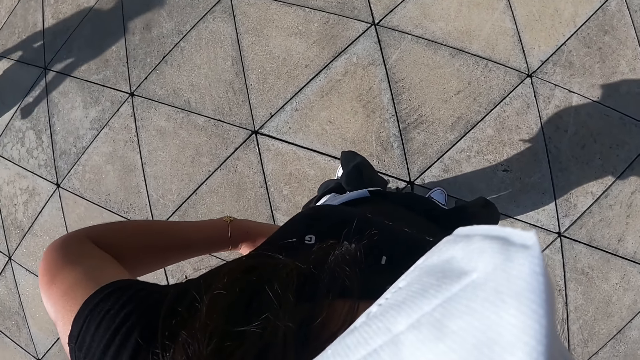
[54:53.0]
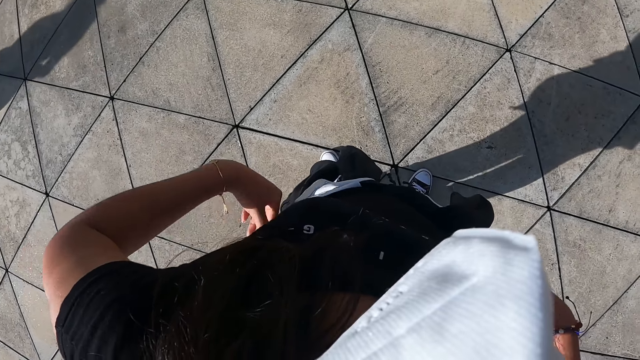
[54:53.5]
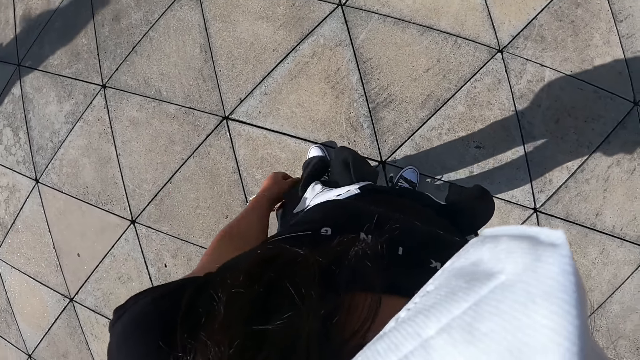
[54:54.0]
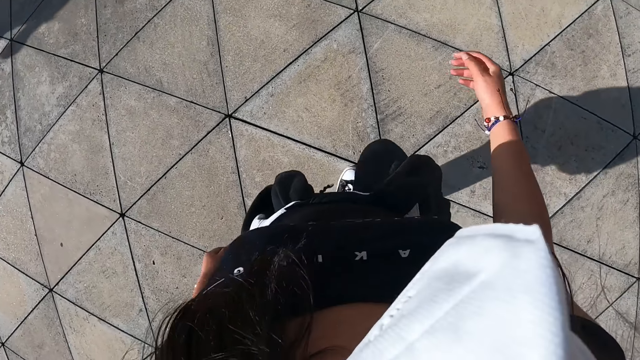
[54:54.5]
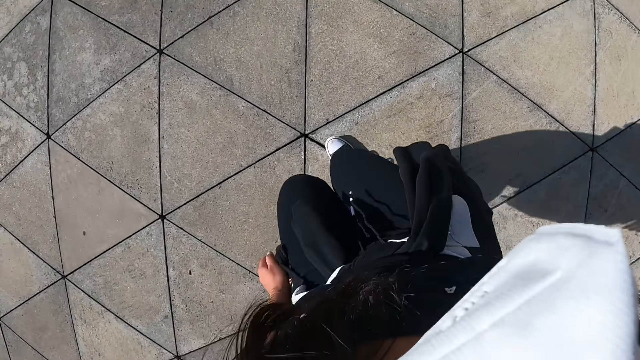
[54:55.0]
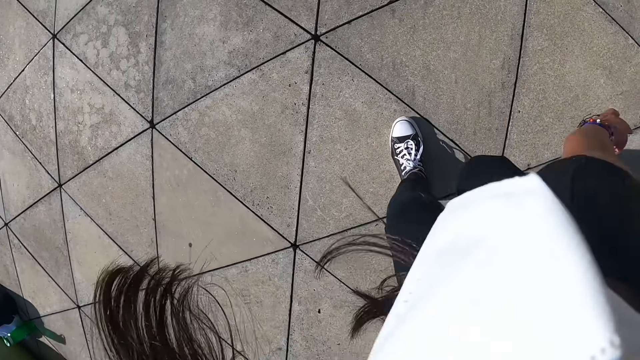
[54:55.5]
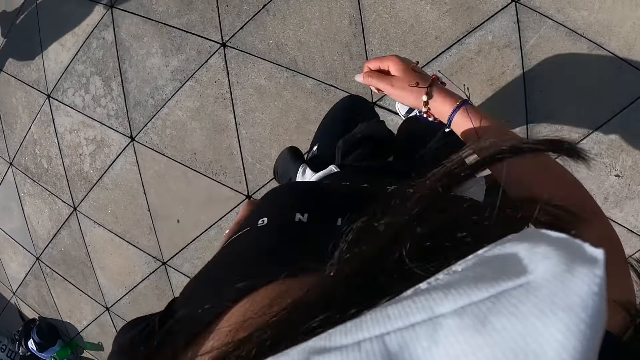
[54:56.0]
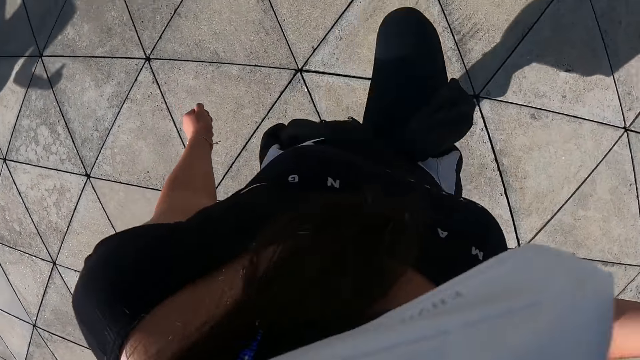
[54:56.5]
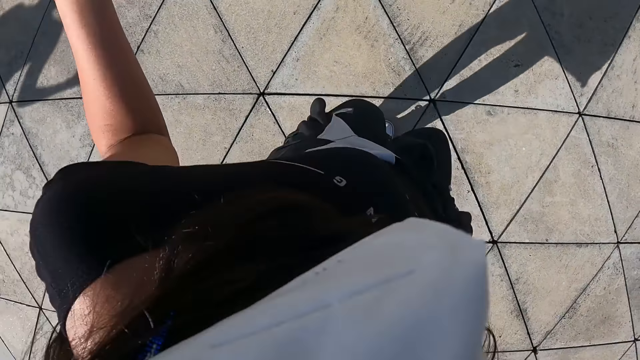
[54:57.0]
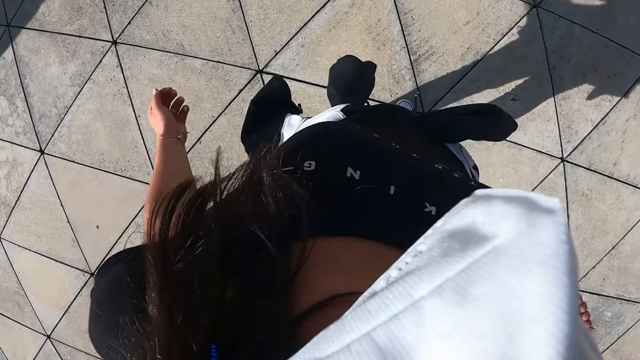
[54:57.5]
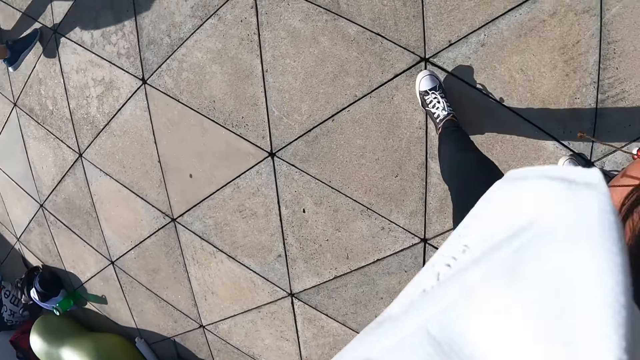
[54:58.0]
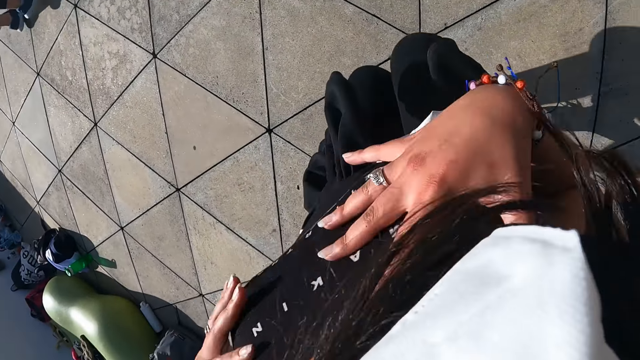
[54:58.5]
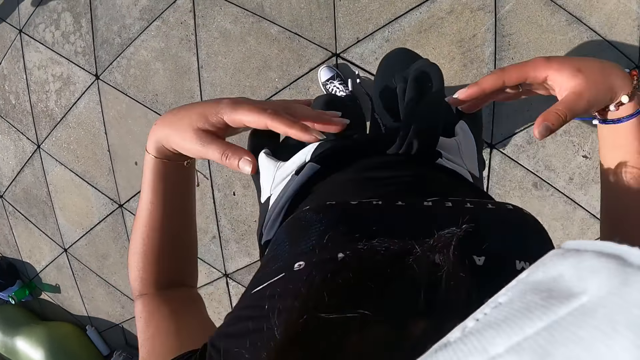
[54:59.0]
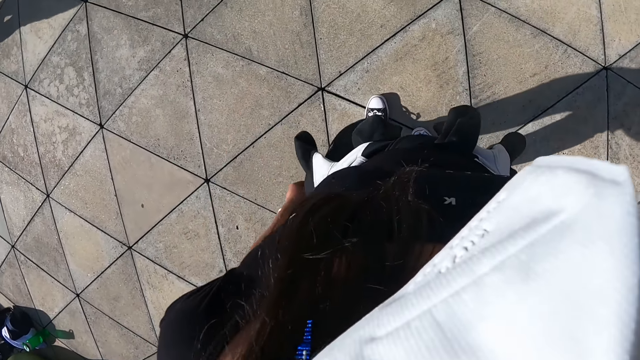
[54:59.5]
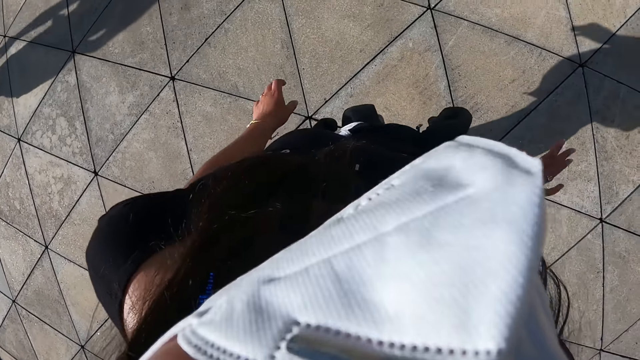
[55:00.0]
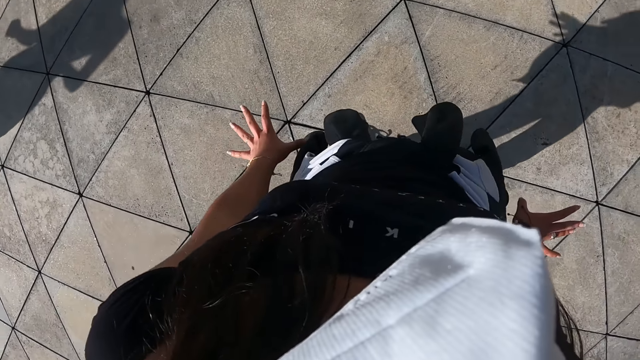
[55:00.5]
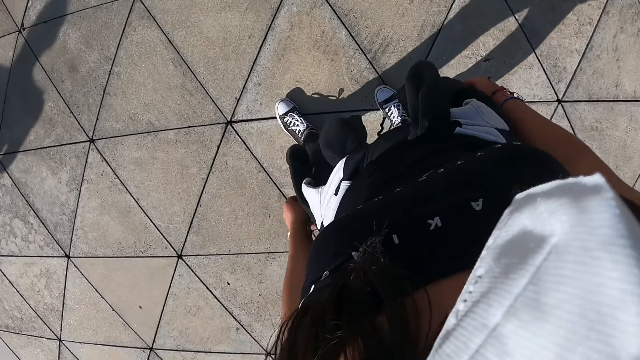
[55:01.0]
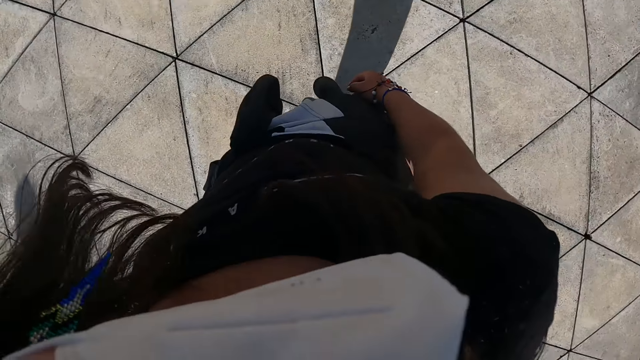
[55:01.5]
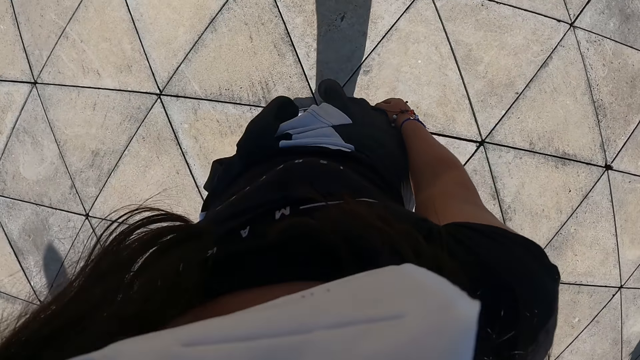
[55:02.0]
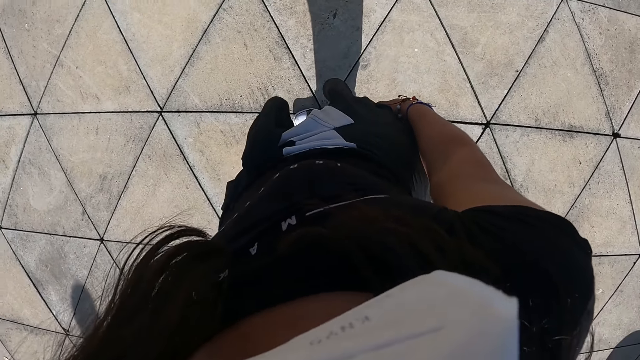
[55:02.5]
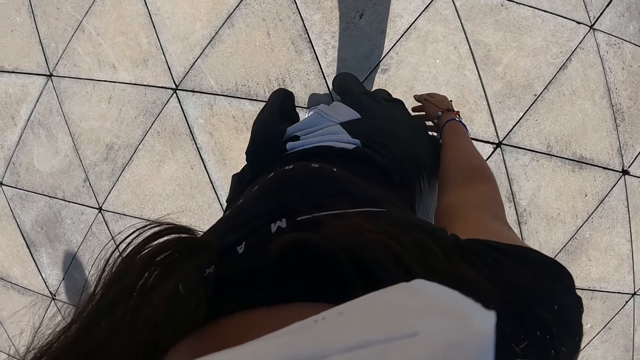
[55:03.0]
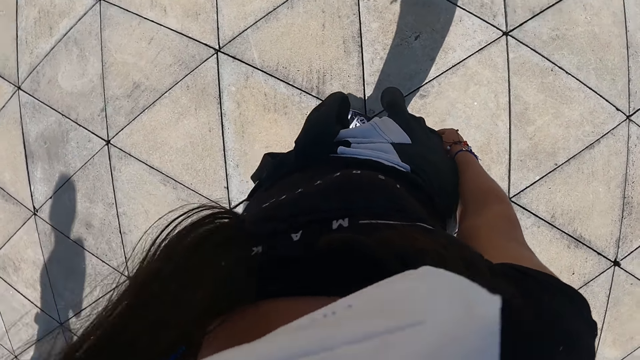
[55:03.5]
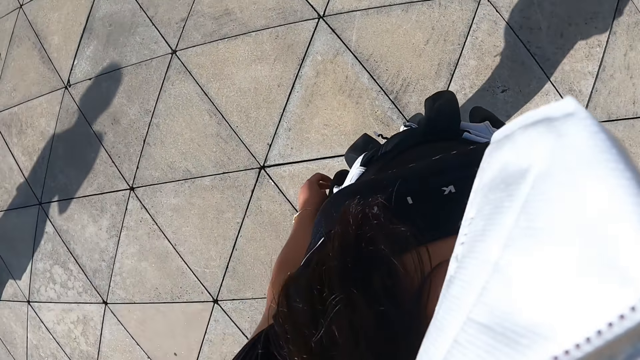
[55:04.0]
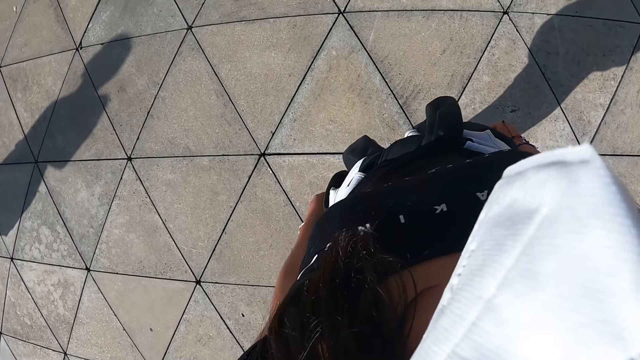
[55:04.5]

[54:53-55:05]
The camera wearer makes dance moves. They spread out their fingers.

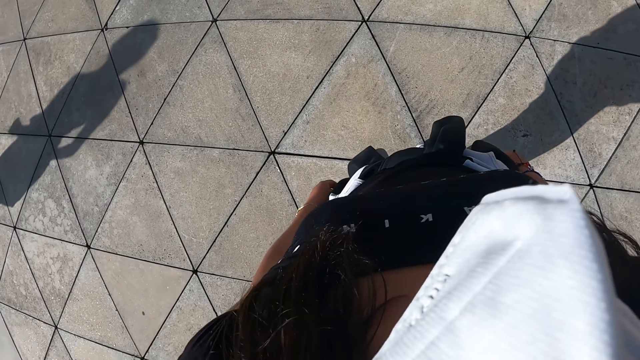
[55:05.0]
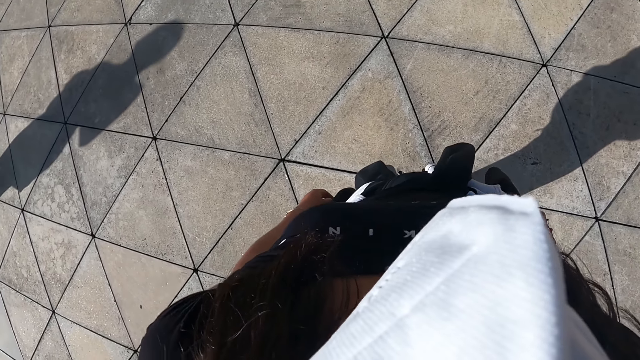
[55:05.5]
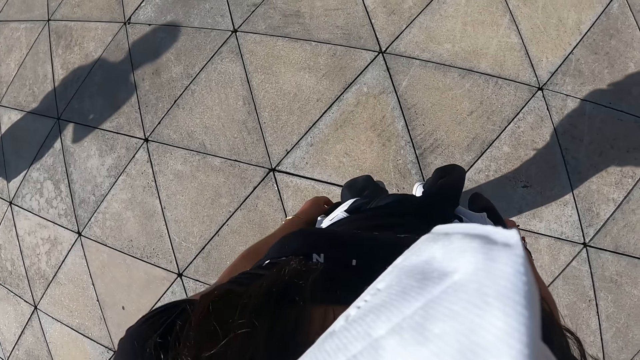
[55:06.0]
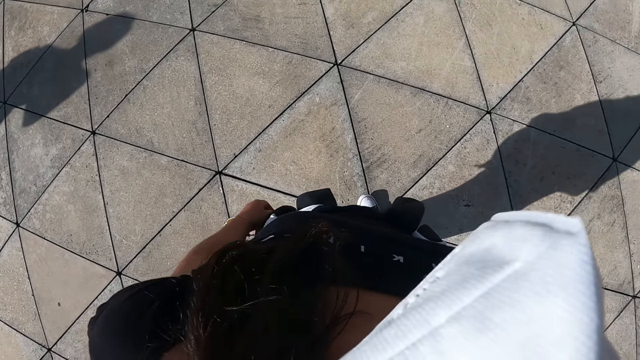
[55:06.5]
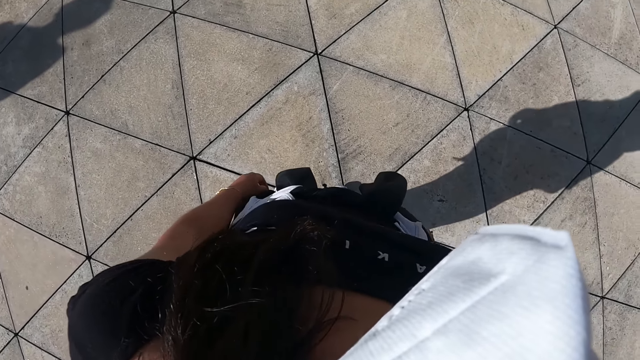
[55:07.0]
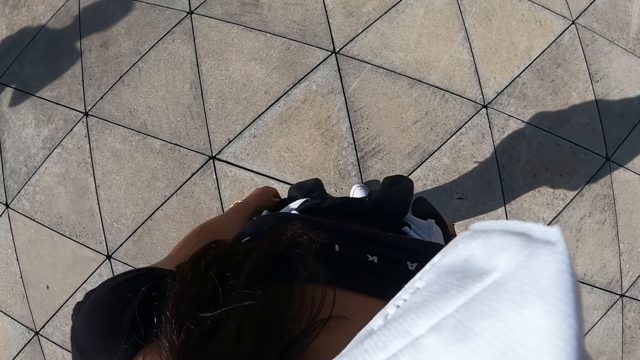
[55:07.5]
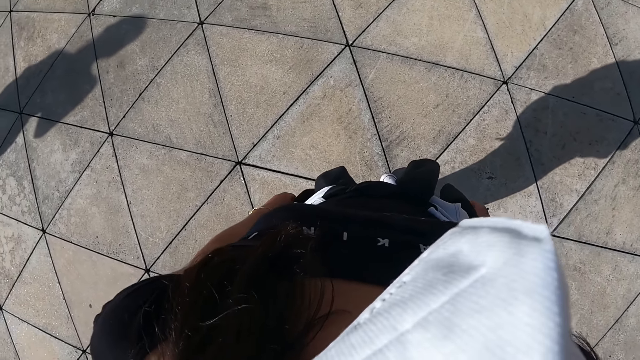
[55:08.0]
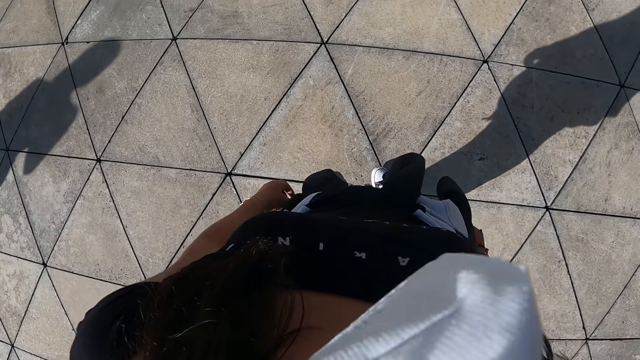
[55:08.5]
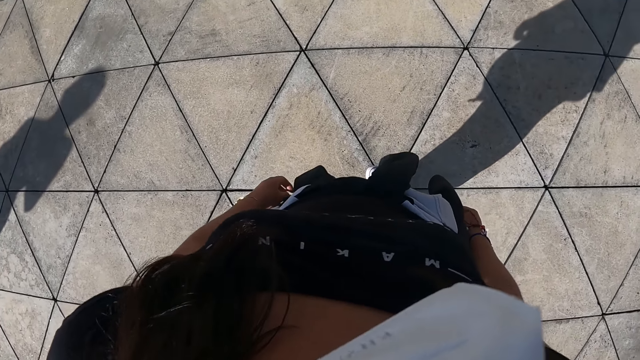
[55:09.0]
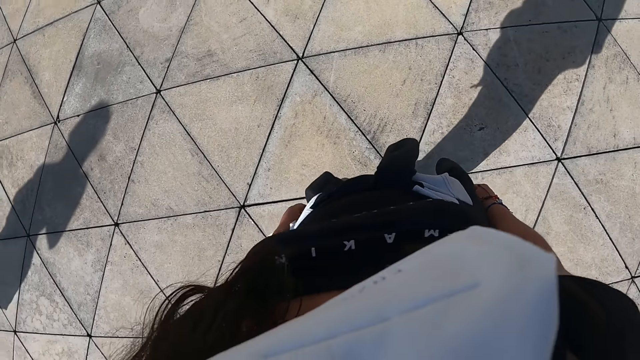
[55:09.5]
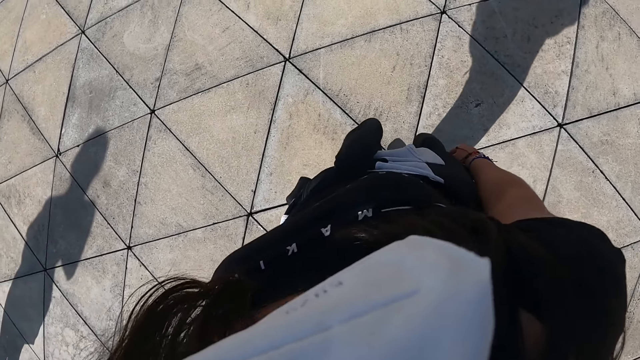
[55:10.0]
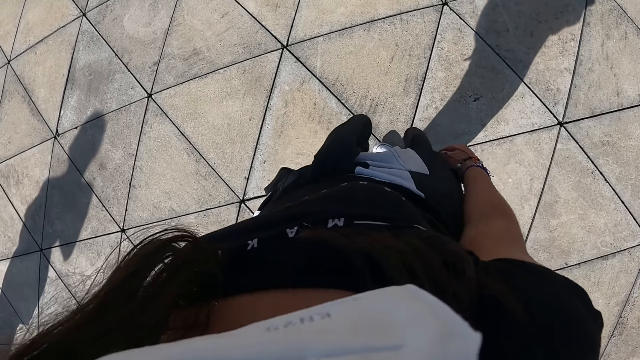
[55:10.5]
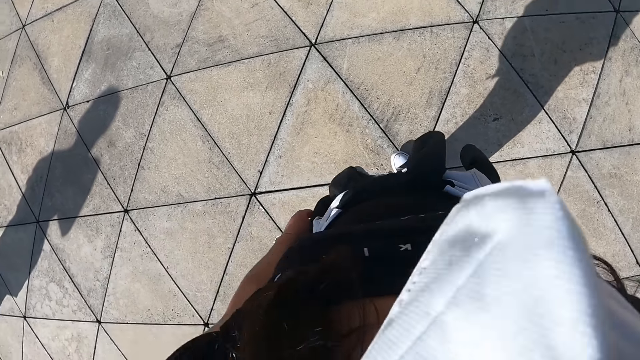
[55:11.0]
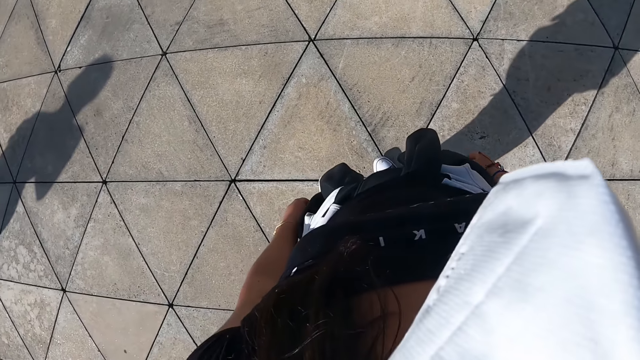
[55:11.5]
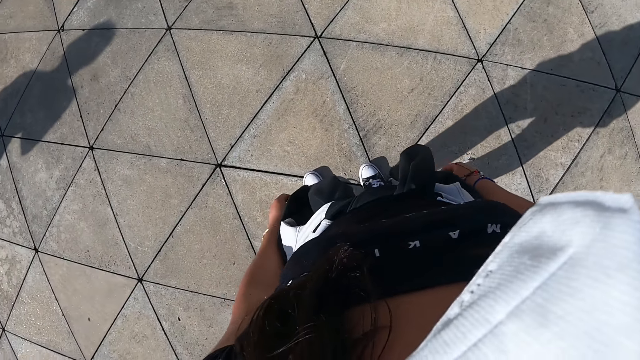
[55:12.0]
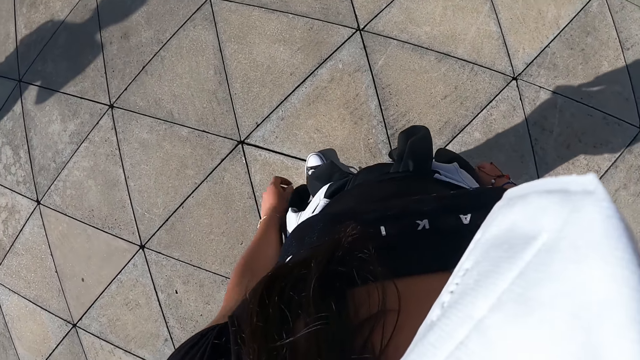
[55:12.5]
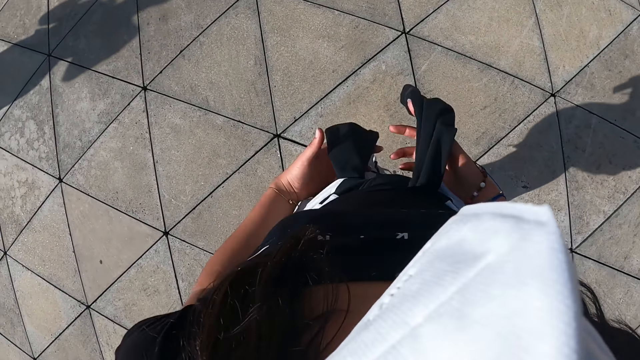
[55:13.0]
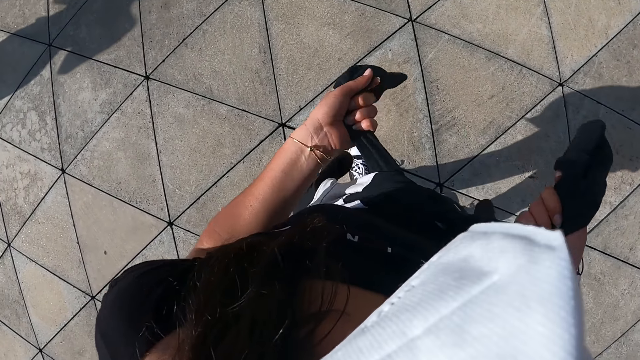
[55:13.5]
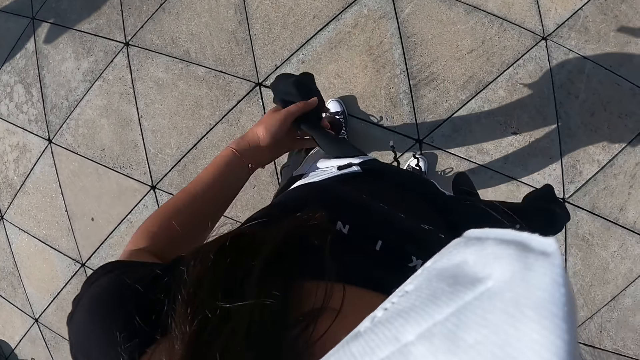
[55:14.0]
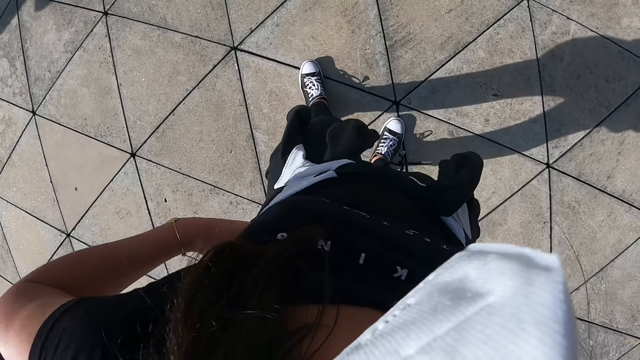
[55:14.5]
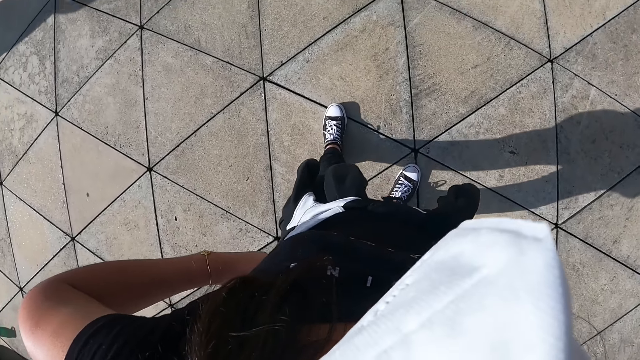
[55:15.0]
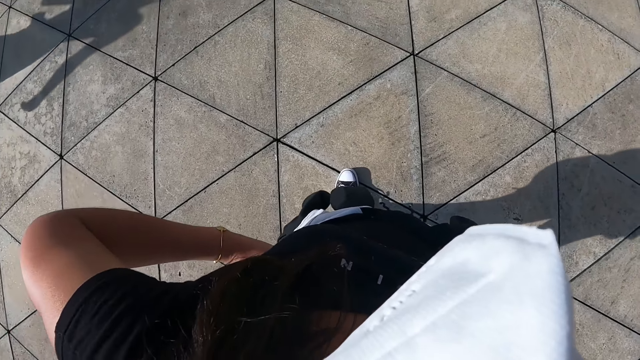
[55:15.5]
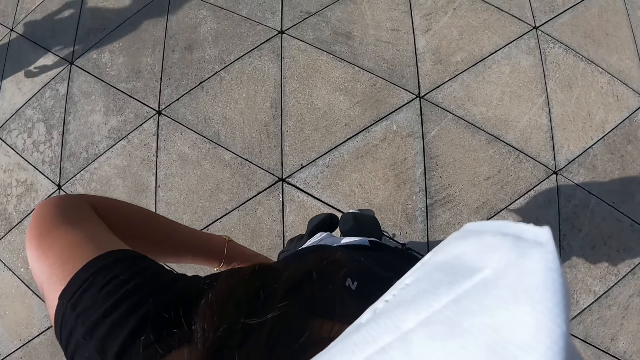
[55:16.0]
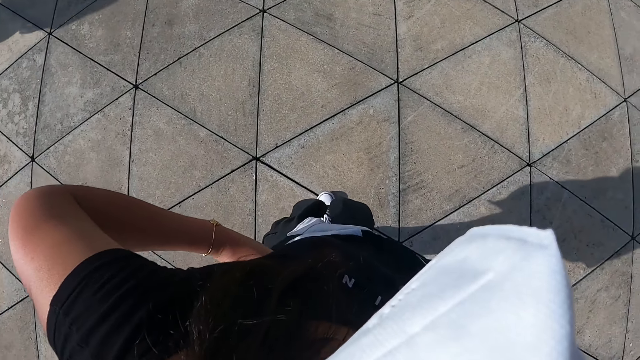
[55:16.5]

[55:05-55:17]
The camera wearer tightens the sweater around her waist with both hands. She places her left hand on her waist.
